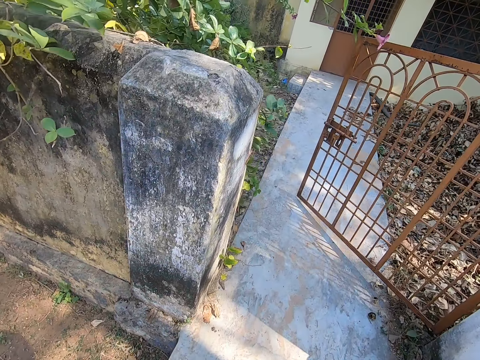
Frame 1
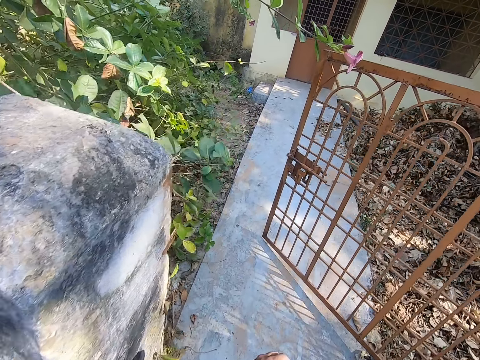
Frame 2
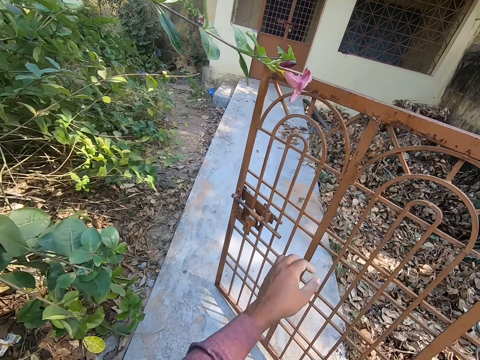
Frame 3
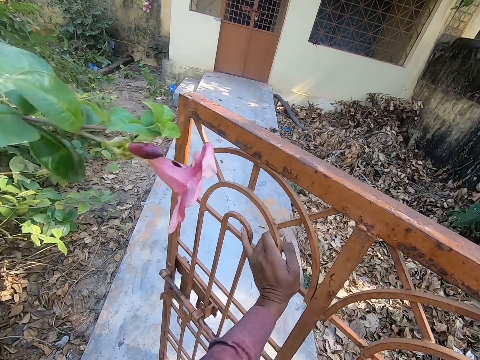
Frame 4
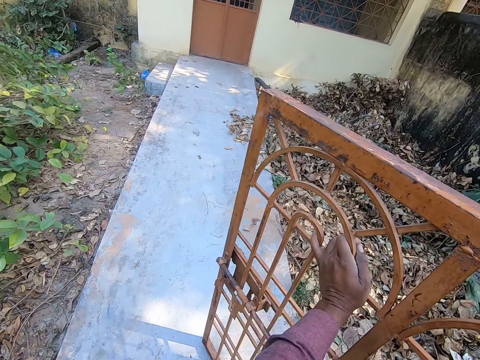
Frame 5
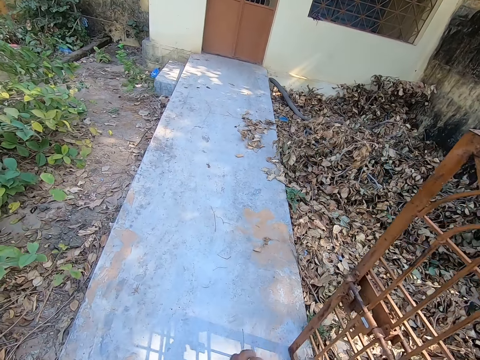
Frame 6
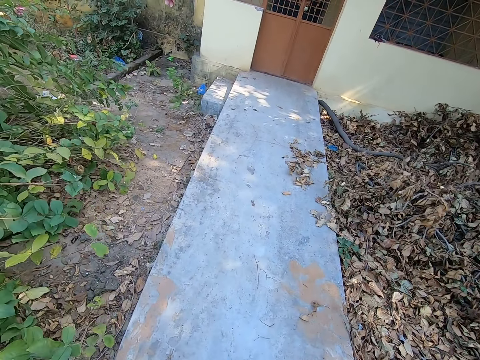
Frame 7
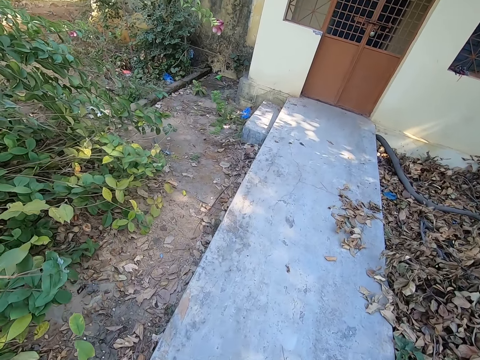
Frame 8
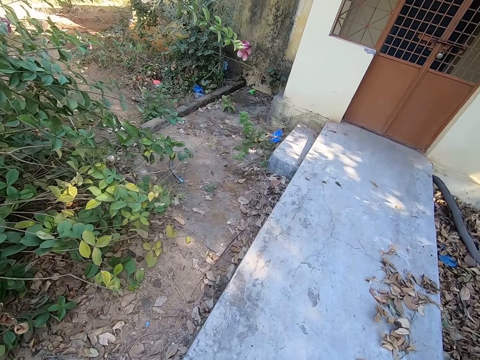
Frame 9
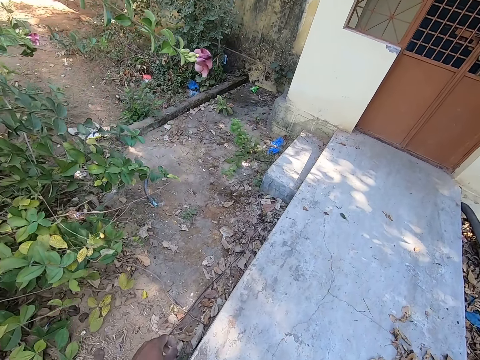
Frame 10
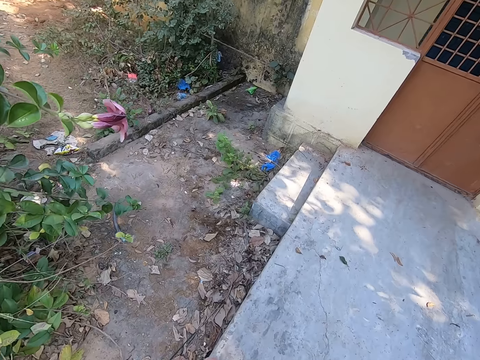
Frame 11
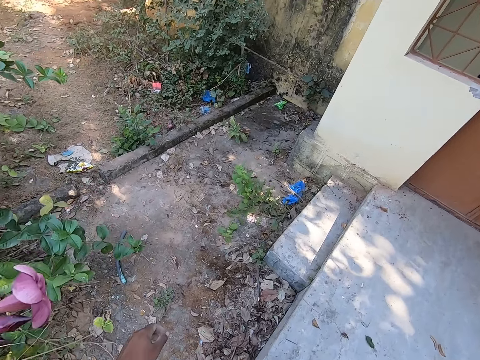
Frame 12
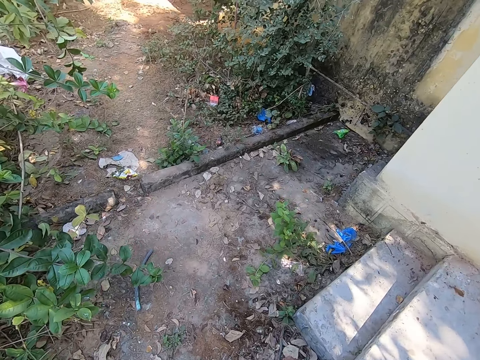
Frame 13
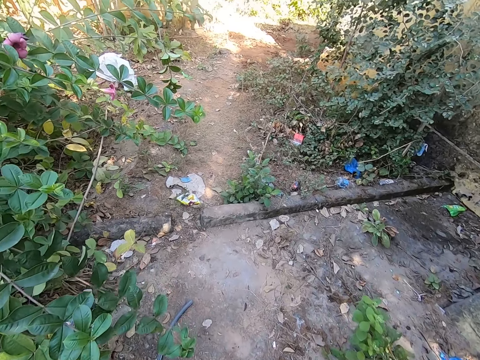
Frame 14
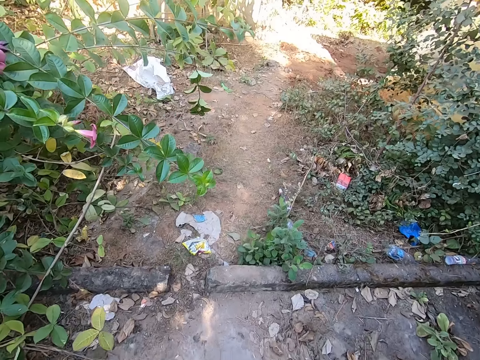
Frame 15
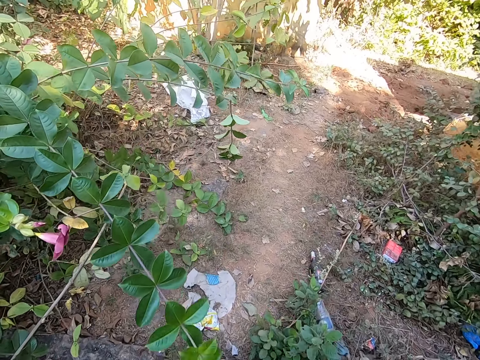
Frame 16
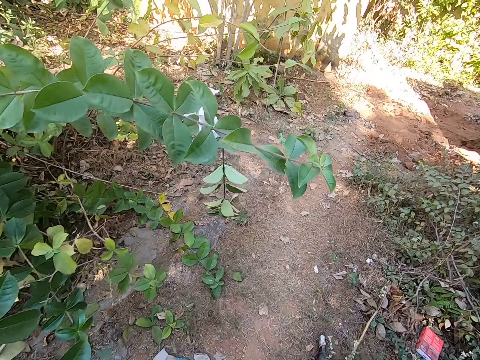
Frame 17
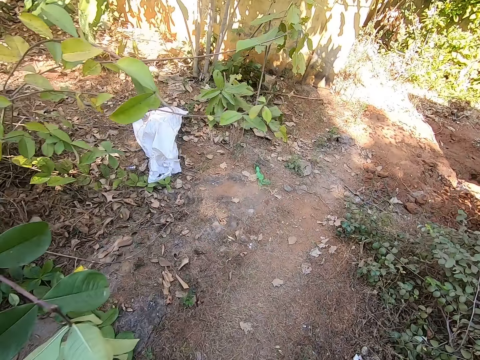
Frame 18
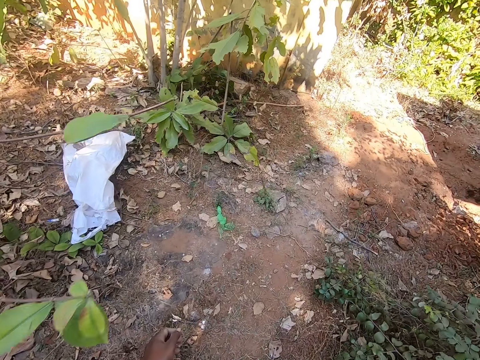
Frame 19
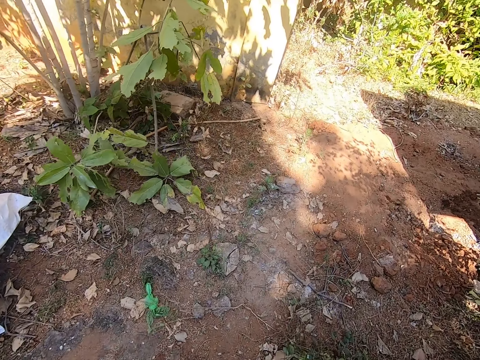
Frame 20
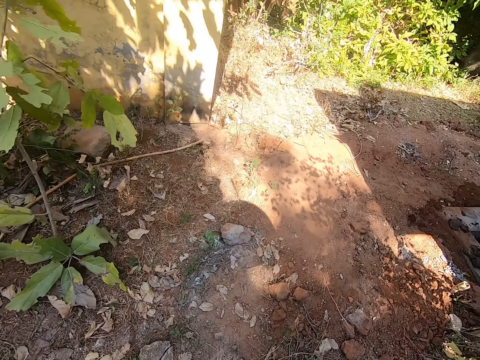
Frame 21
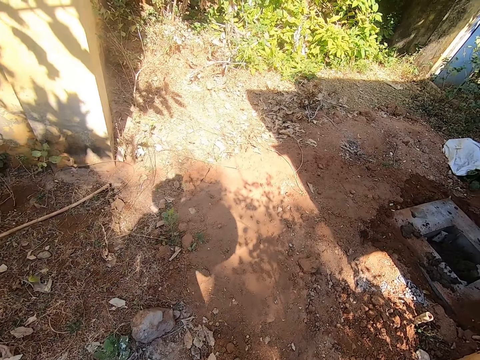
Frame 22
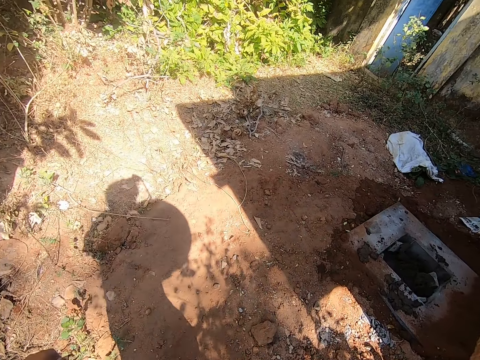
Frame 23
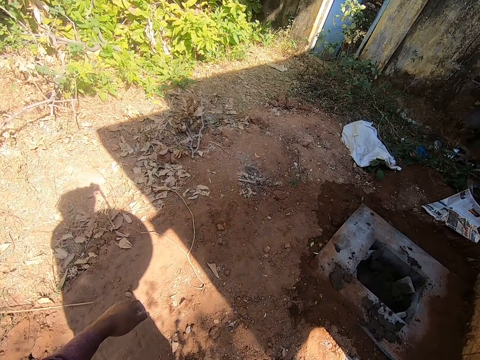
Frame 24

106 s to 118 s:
The camera wearer pushes the gate. They open the gate. They walk around the compound.

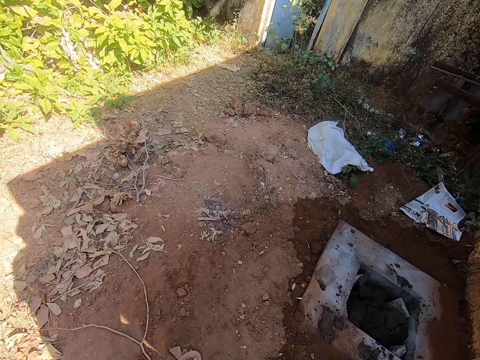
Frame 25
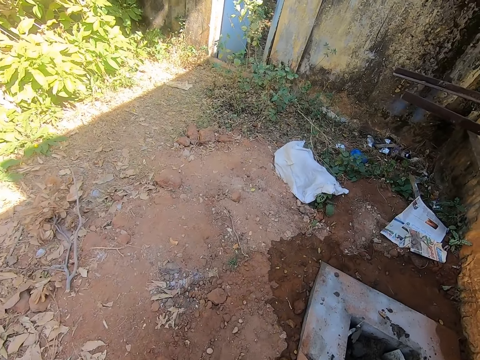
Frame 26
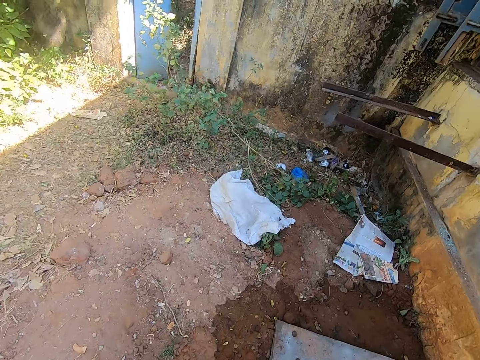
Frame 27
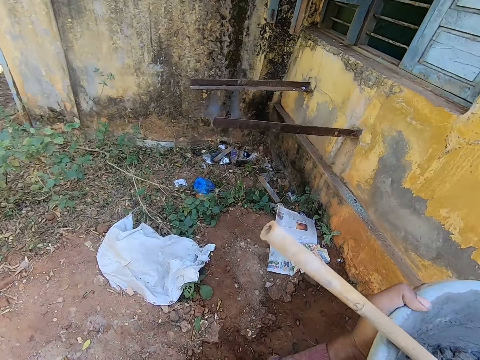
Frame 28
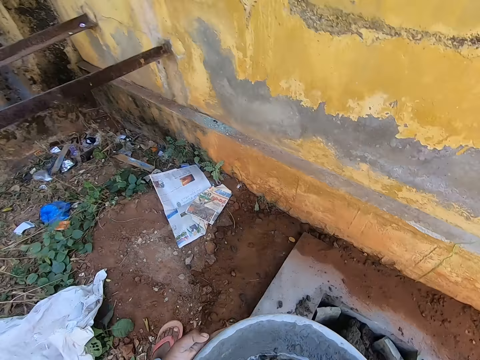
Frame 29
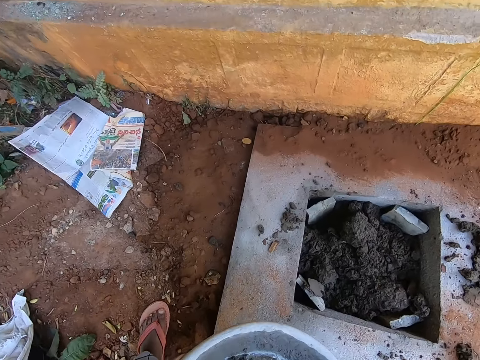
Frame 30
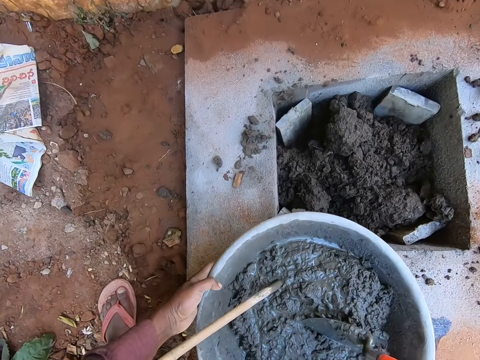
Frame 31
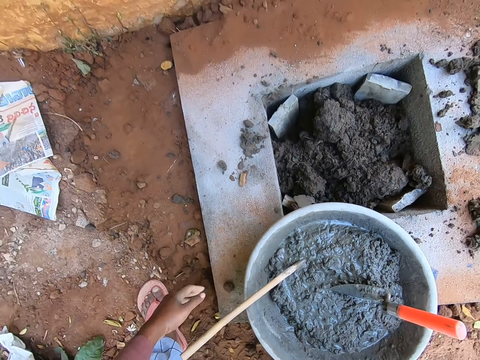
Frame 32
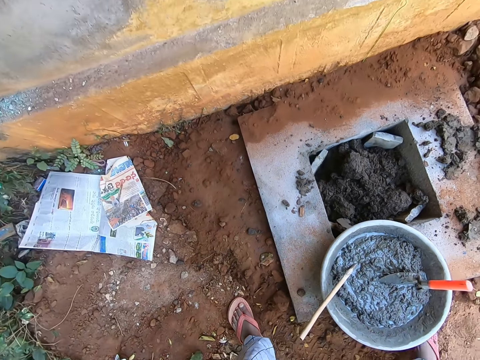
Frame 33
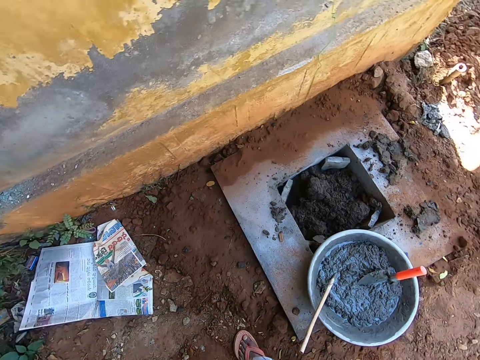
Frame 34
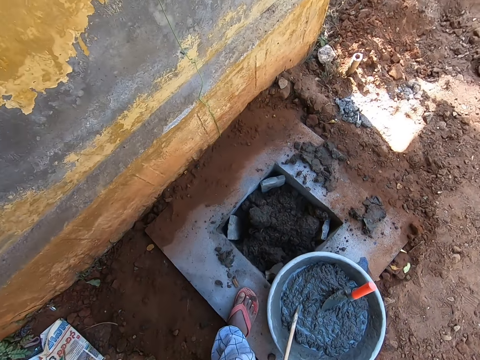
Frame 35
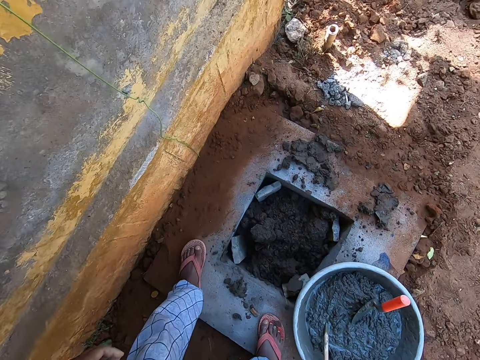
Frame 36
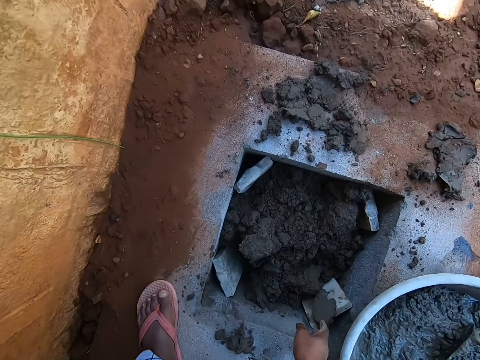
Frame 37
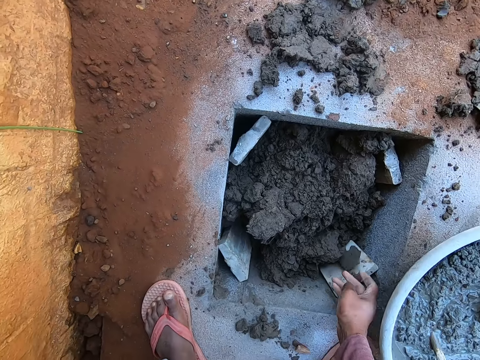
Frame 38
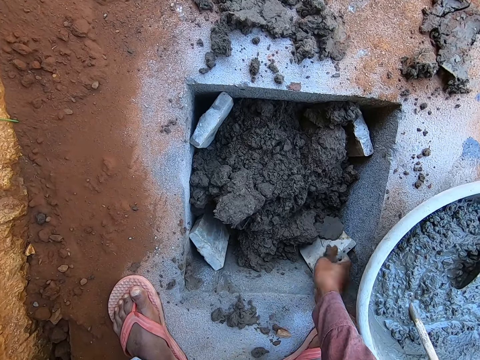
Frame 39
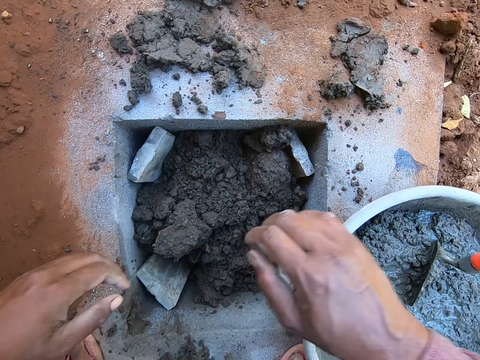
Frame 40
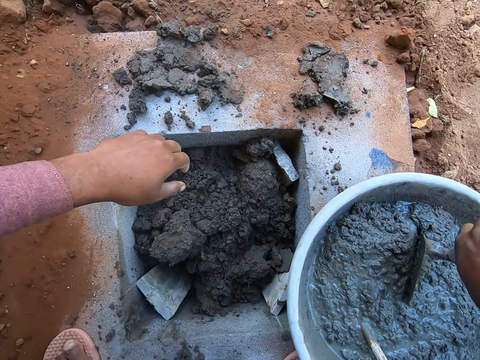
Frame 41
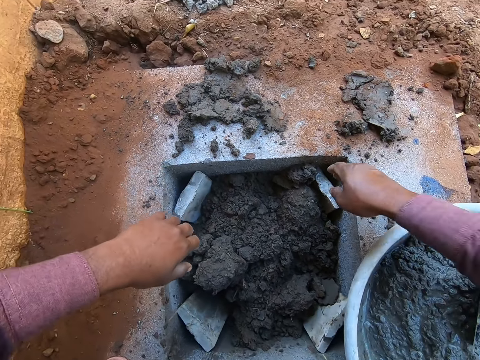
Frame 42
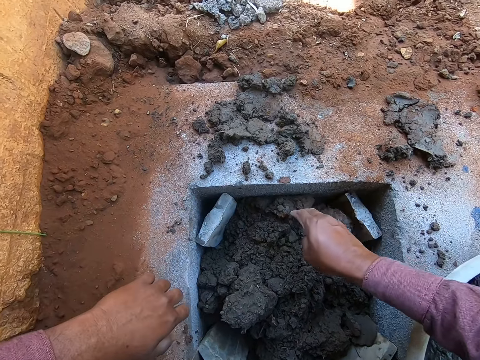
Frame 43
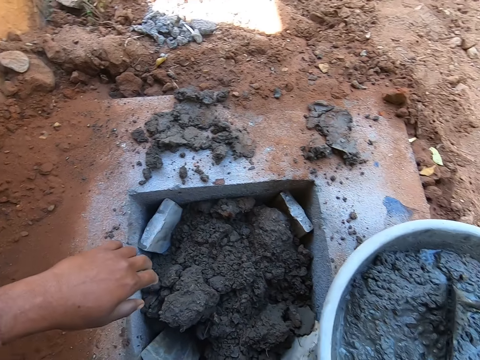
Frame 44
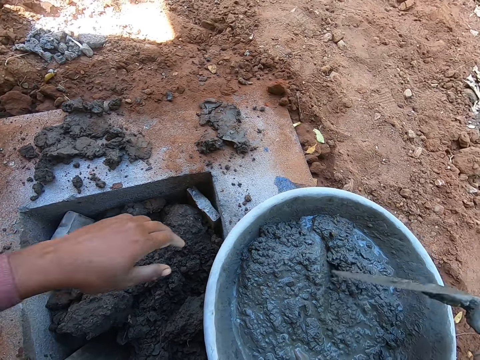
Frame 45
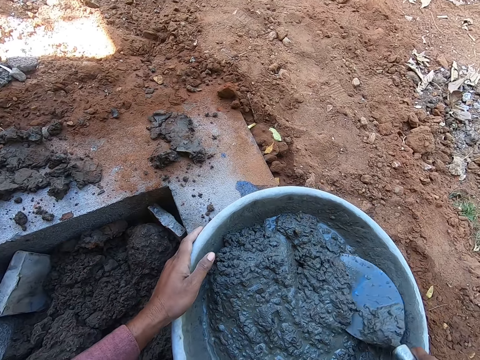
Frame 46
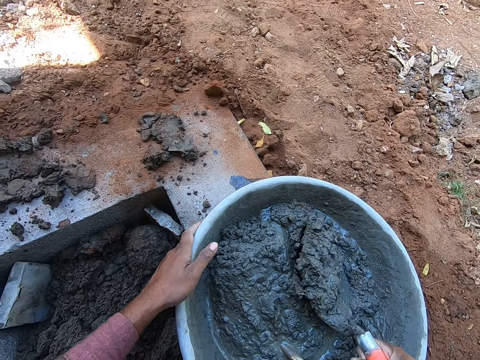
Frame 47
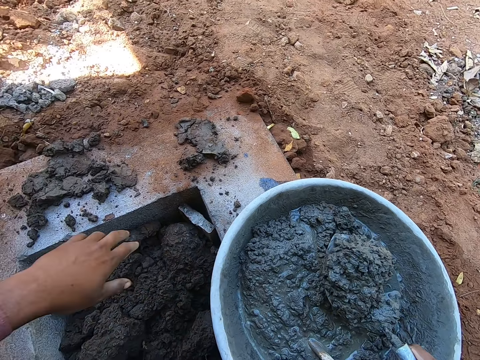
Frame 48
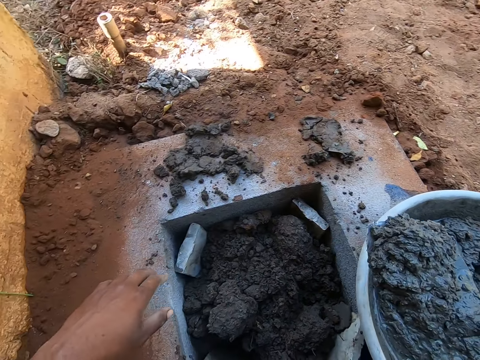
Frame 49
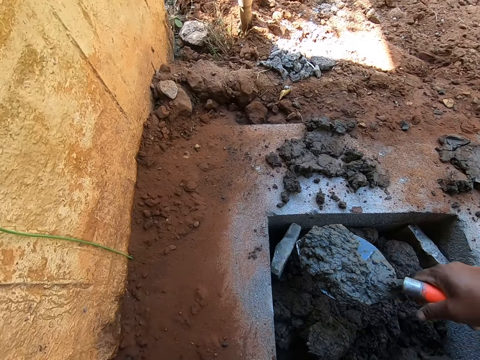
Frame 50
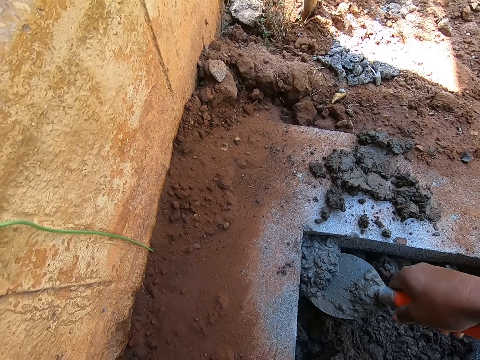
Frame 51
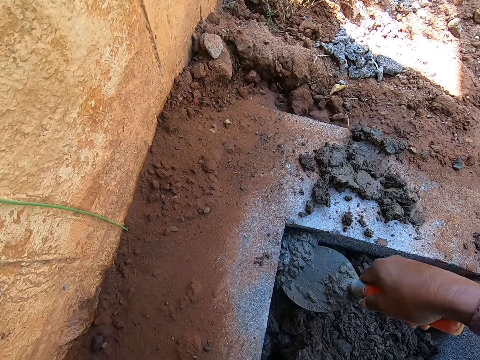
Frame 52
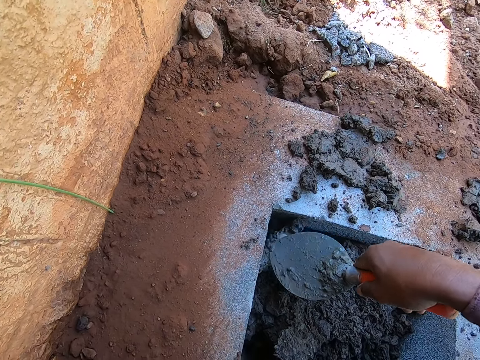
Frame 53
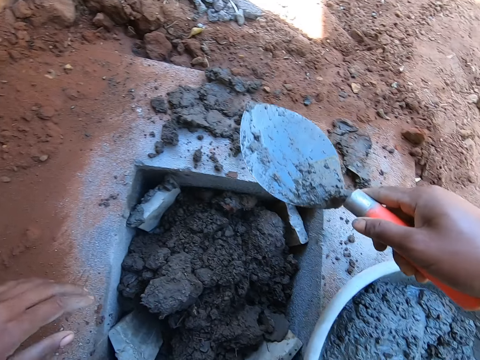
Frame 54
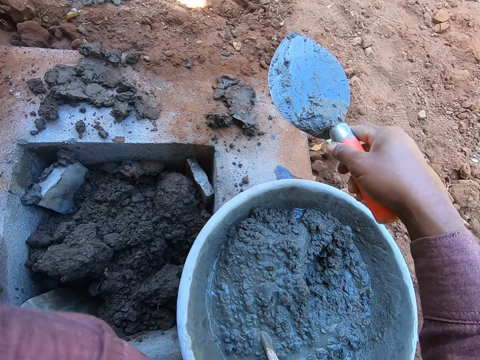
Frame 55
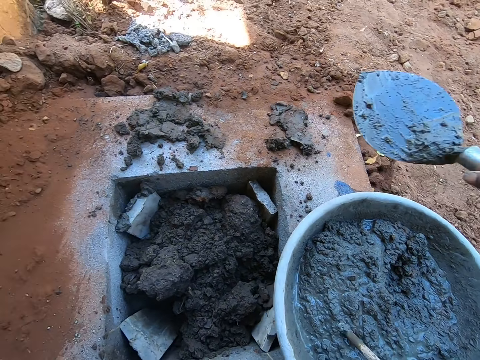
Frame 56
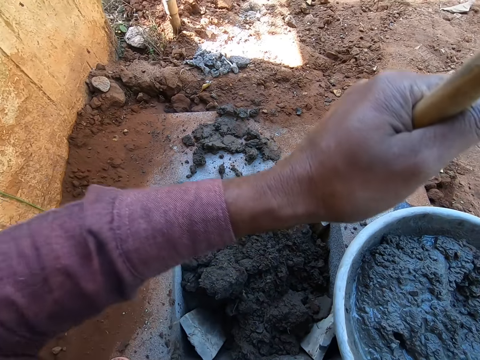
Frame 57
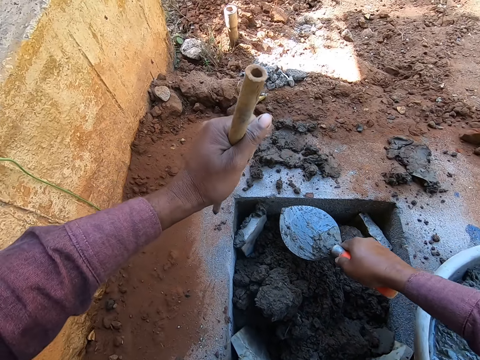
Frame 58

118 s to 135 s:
The camera wearer puts the bowl on the ground. They move around. They move the soil in the hole. They spread sand with their hand. They touch the trowel. They move the soil in the hole. They hold the trowel. They collect mortar or concrete with the trowel. They fill the gap with the mortar. They pour the concrete in the structure. They grab the stick.
